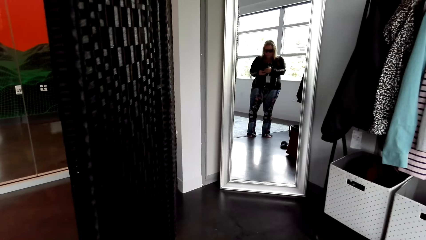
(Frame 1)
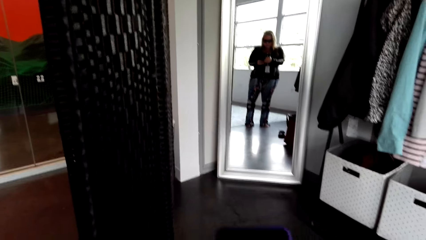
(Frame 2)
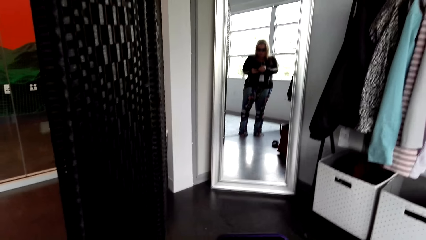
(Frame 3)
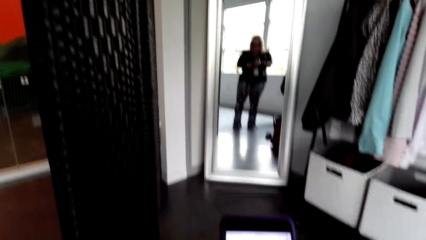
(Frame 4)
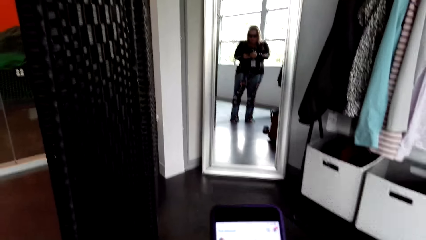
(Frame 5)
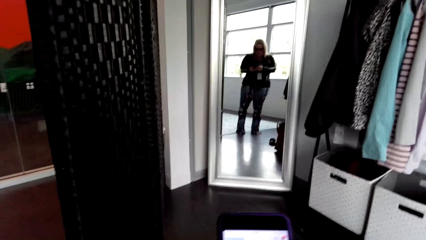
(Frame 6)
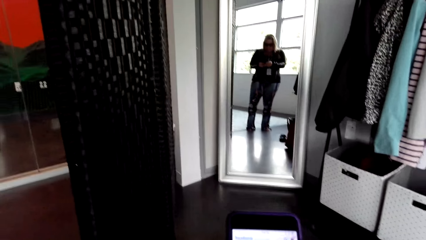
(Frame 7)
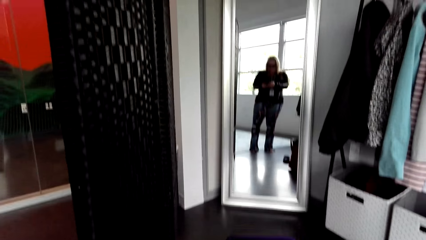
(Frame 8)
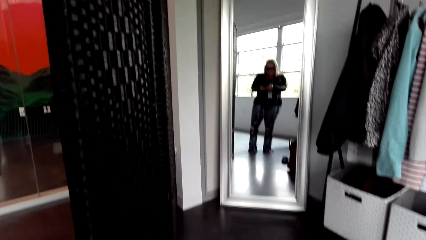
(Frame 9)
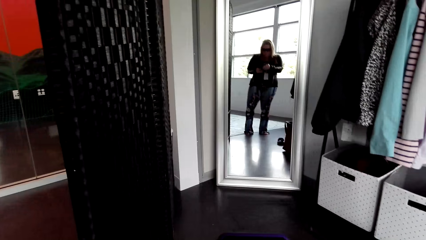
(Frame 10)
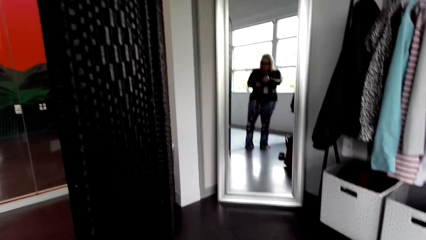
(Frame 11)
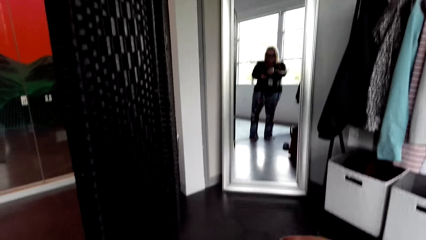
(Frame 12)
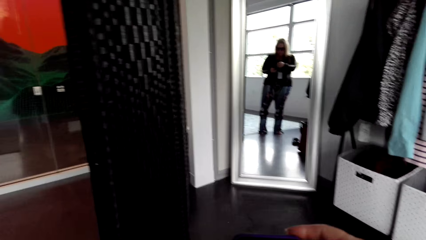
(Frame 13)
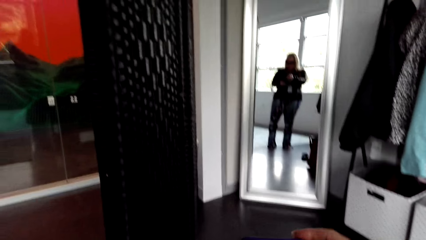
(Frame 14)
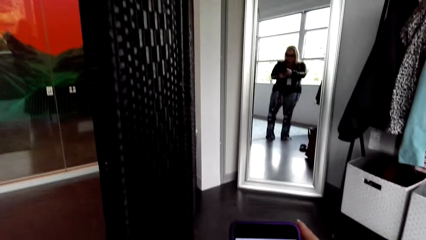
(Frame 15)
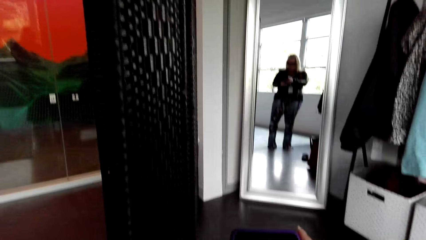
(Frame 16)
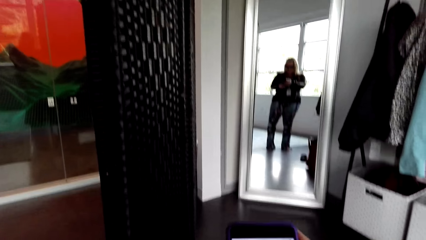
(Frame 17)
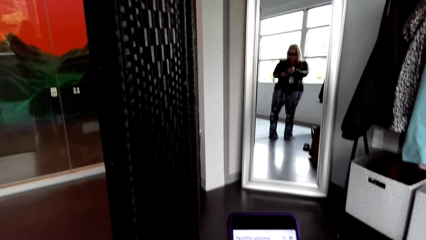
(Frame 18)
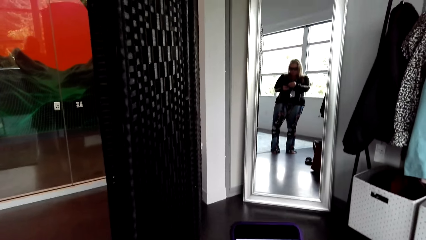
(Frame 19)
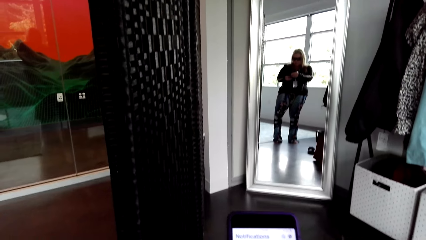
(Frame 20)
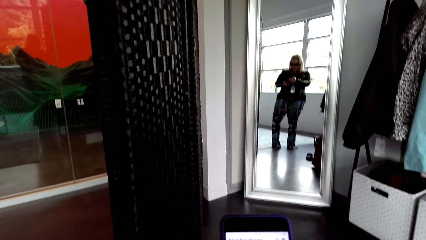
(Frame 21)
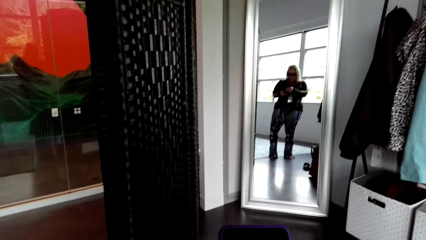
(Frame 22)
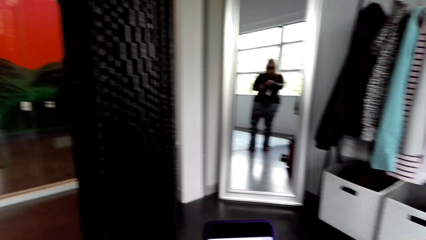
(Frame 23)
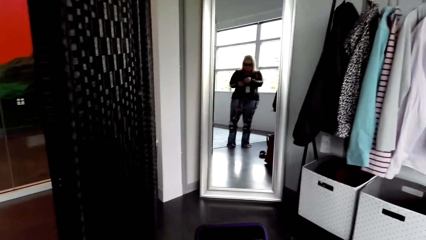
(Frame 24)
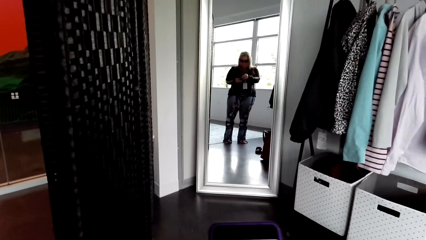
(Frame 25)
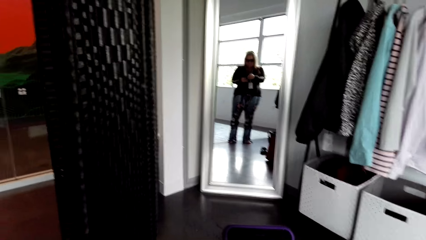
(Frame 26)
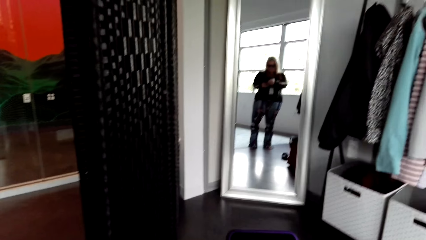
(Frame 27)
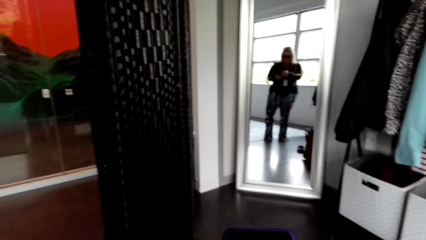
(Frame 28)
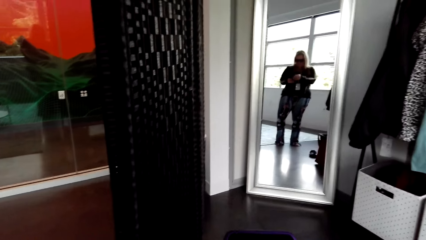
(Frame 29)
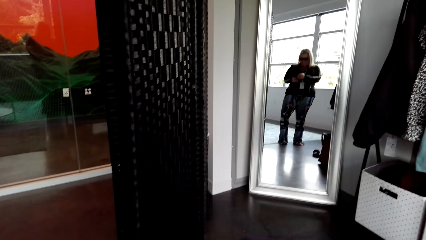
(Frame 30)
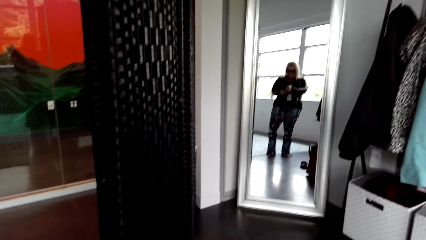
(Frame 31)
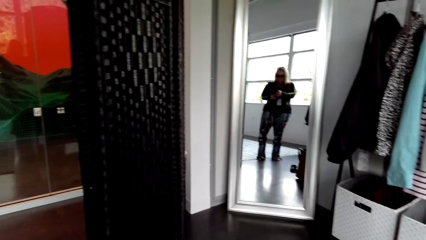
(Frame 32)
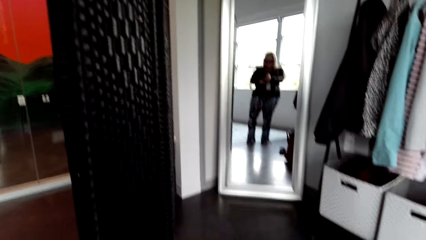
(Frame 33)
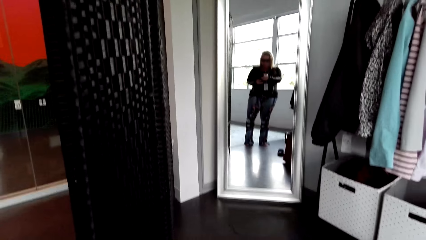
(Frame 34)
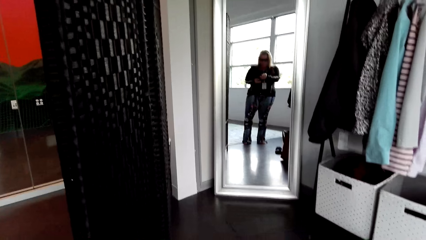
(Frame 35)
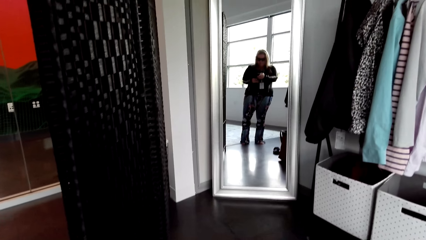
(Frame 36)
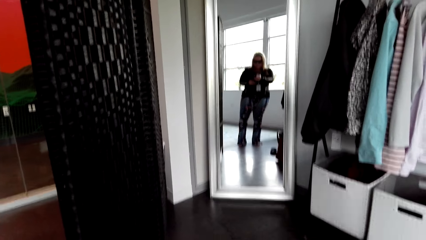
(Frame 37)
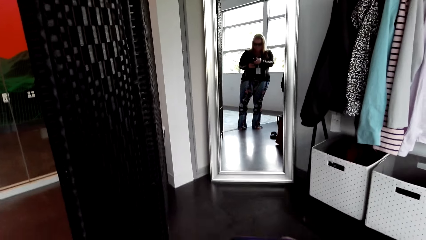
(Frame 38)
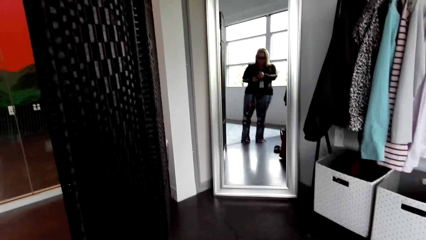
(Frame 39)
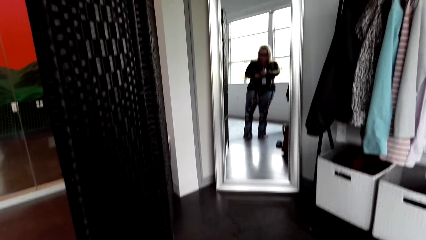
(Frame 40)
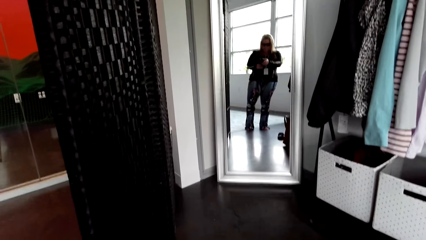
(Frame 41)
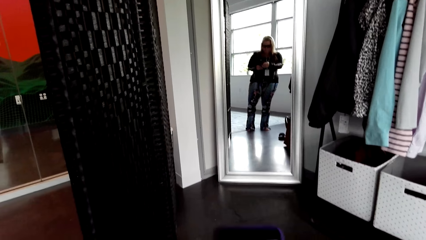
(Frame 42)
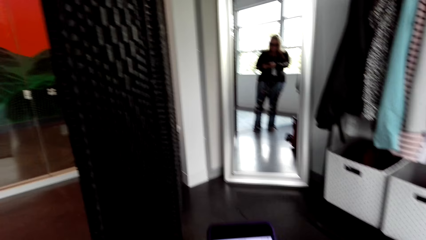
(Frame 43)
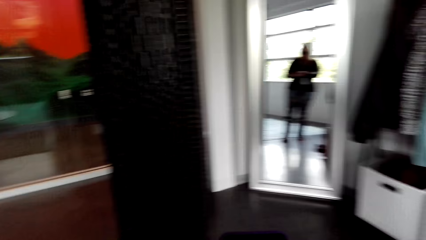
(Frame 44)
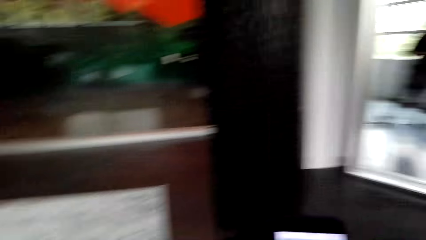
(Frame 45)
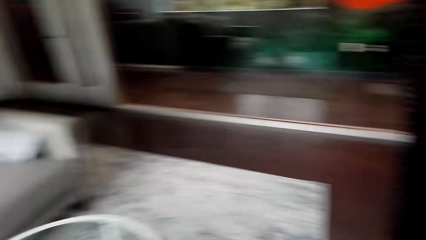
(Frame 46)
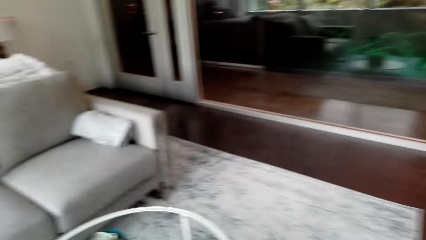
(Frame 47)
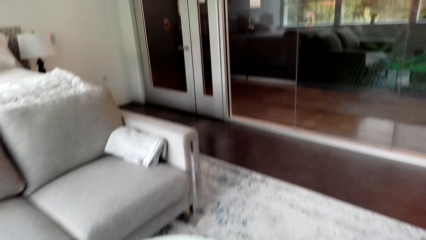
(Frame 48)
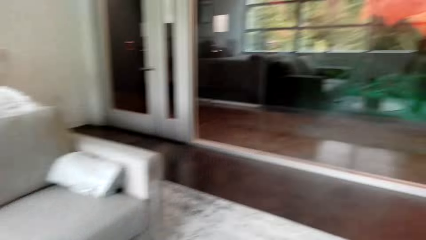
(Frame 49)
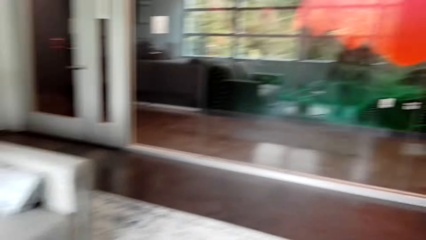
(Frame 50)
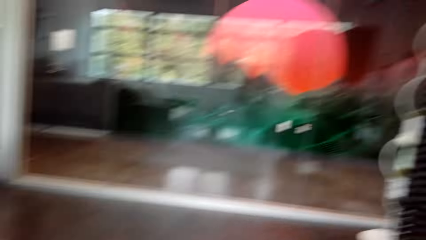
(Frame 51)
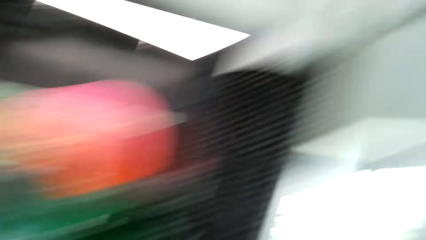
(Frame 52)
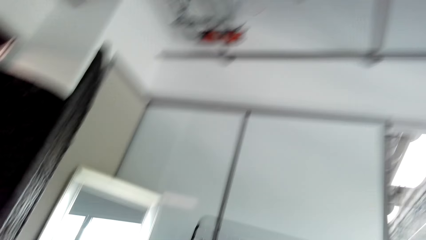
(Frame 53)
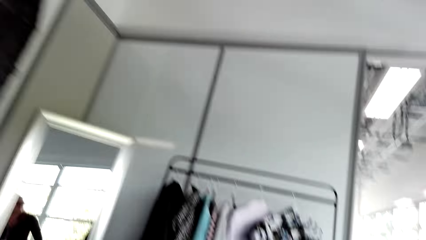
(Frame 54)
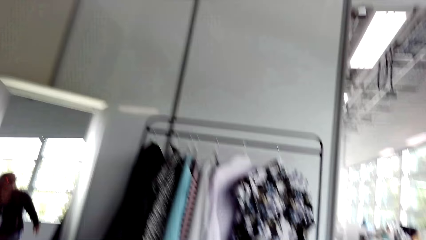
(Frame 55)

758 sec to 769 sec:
The camera wearer puts the phone on the table.

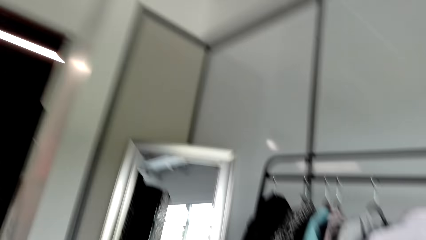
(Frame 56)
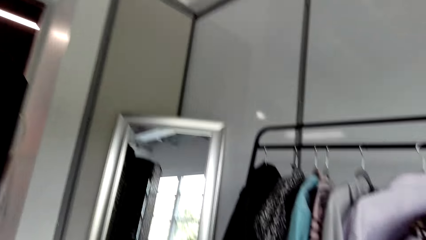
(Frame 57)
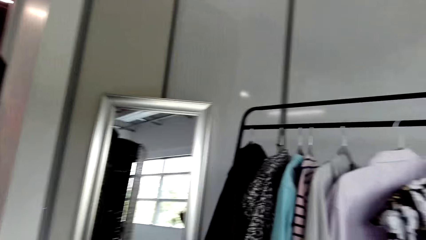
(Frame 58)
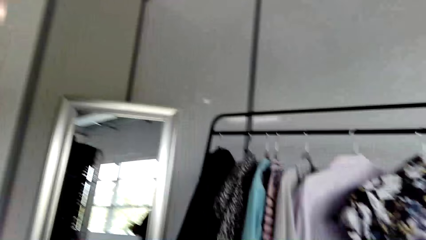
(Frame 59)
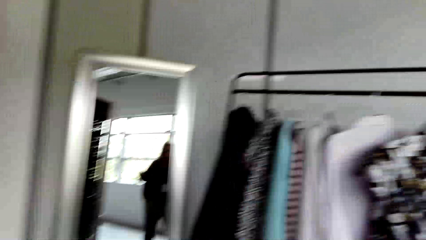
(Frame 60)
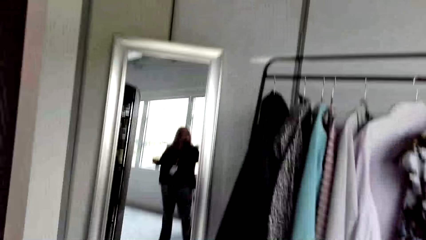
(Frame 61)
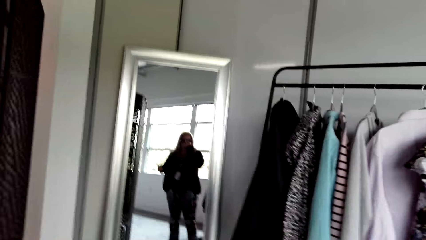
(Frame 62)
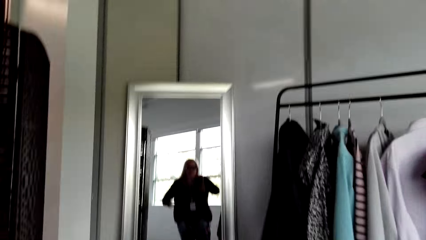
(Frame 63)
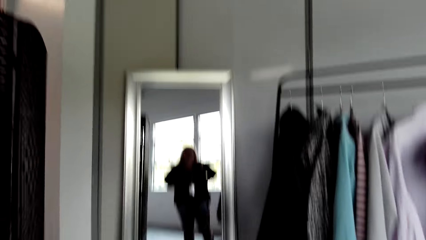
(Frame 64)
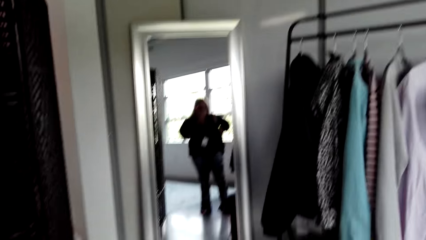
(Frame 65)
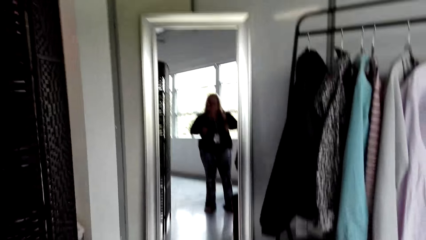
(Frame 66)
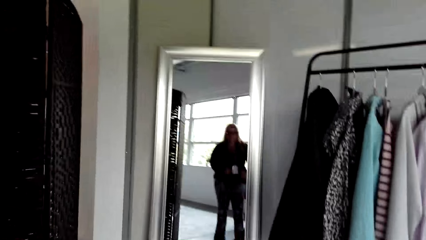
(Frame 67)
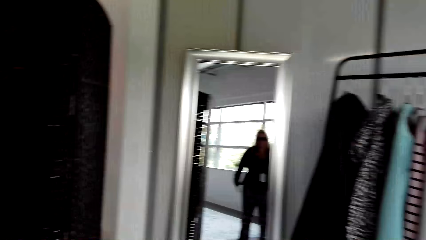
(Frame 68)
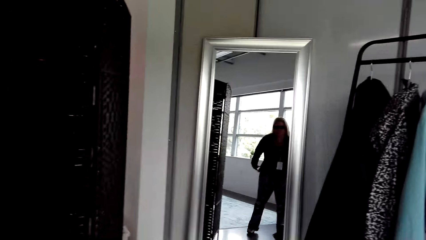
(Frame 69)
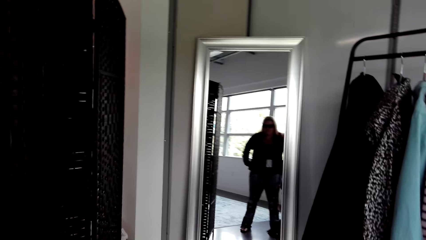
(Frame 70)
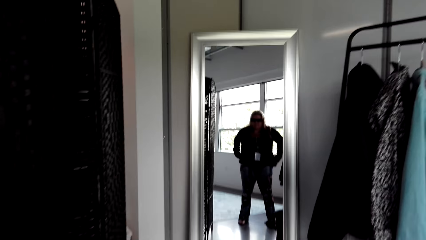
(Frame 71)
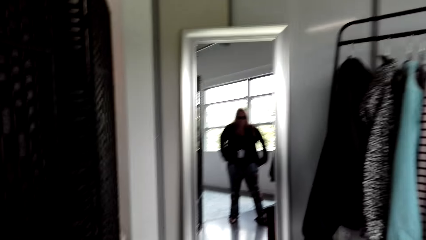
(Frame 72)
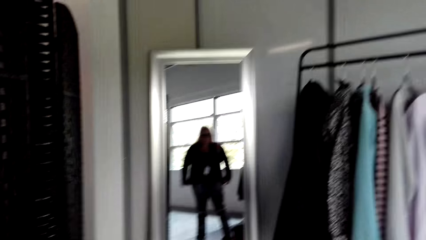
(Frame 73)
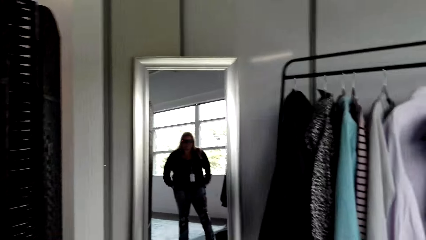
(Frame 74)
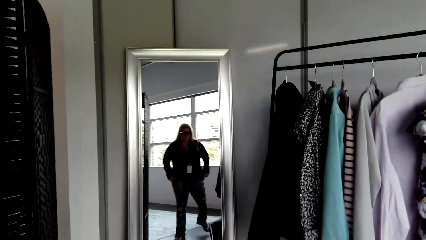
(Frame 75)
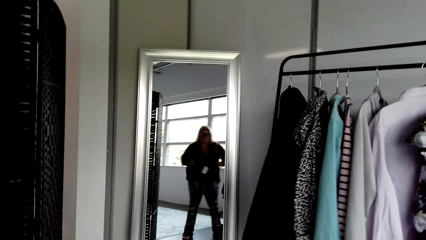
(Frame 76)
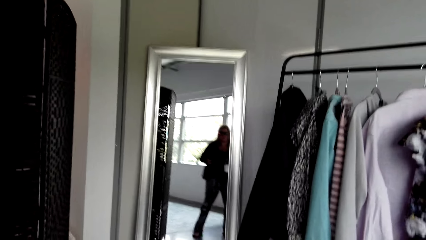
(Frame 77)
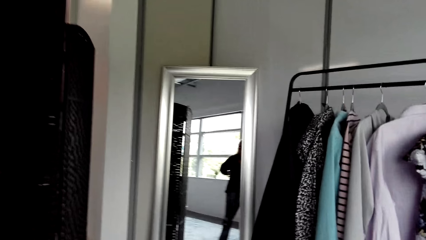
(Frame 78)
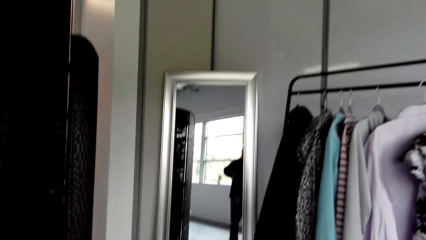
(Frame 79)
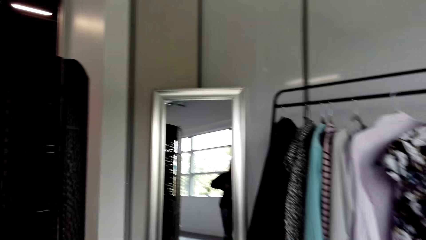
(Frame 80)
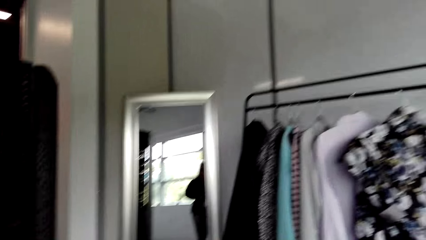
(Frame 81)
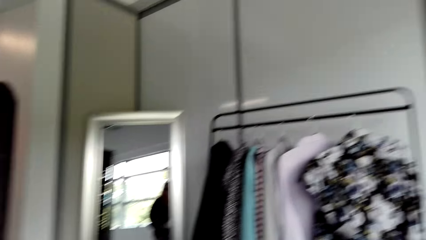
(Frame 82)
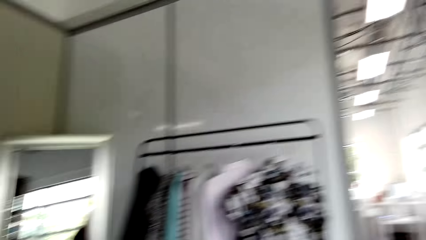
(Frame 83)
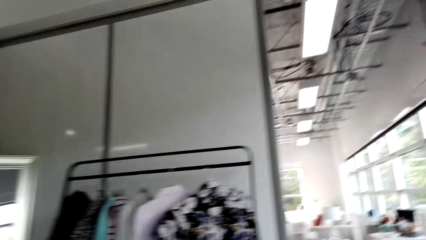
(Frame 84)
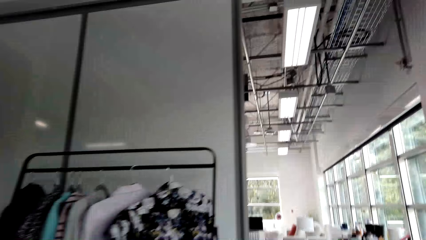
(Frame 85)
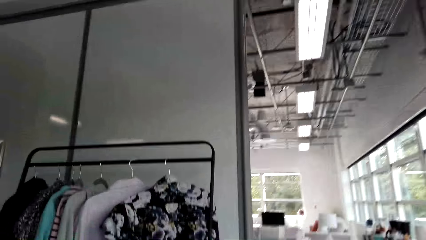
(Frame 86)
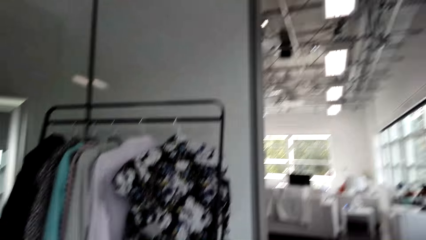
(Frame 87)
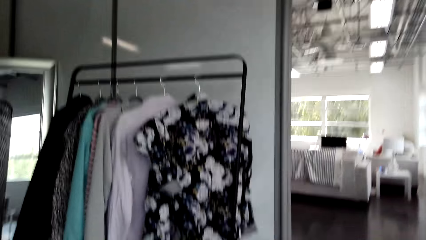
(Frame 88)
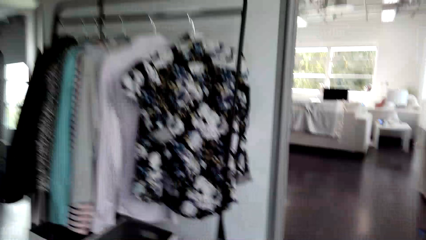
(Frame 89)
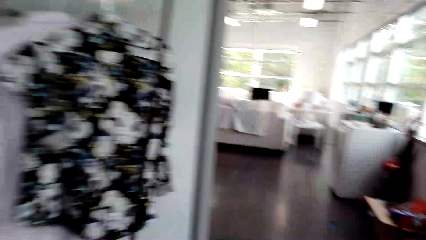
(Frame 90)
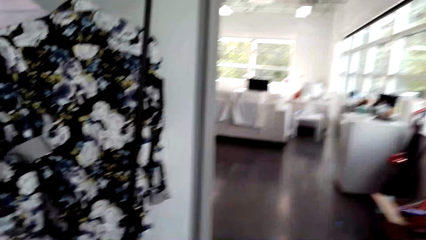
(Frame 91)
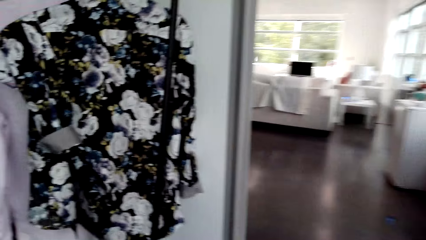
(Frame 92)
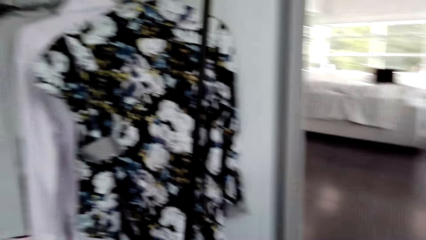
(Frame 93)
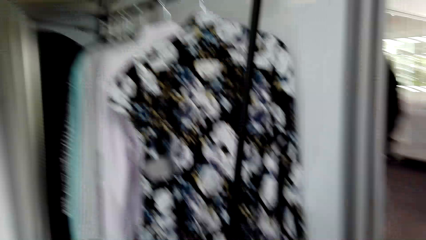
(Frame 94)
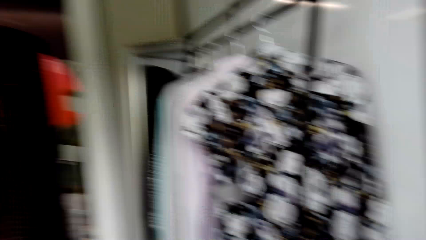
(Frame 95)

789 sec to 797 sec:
The camera wearer looks in the mirror. They walk around the room.
